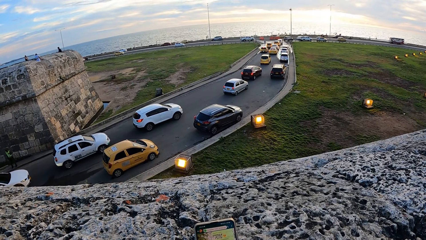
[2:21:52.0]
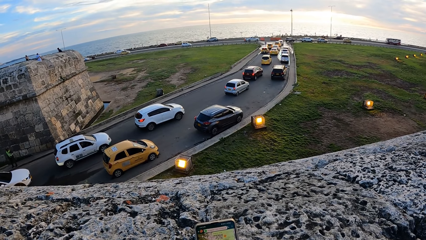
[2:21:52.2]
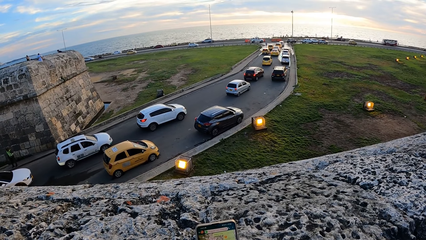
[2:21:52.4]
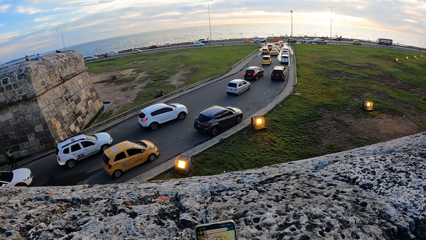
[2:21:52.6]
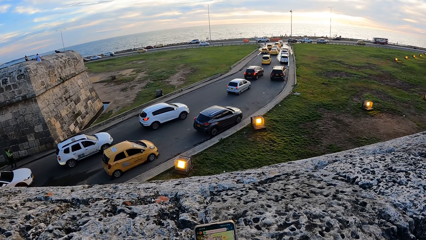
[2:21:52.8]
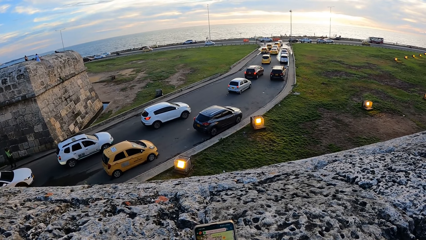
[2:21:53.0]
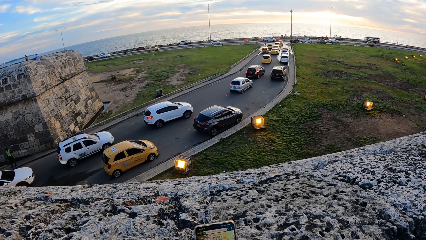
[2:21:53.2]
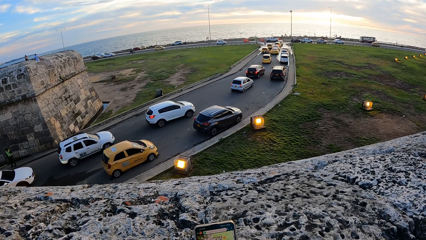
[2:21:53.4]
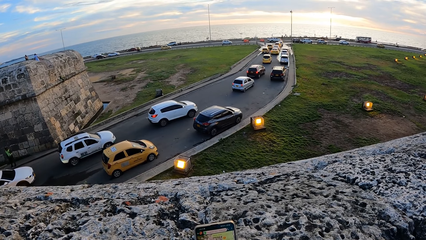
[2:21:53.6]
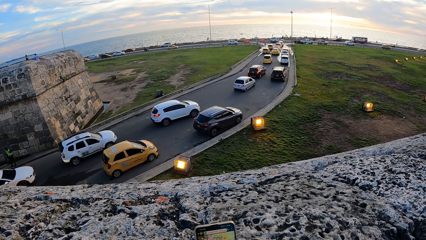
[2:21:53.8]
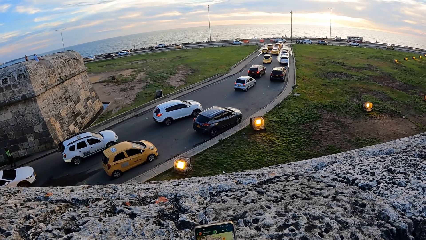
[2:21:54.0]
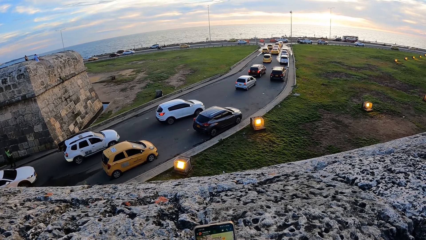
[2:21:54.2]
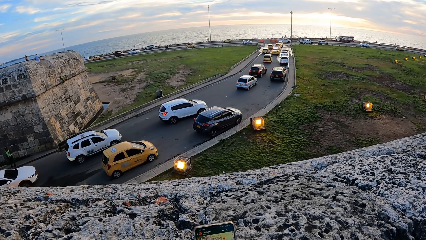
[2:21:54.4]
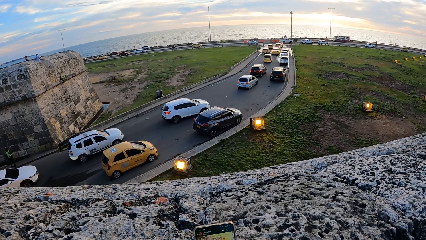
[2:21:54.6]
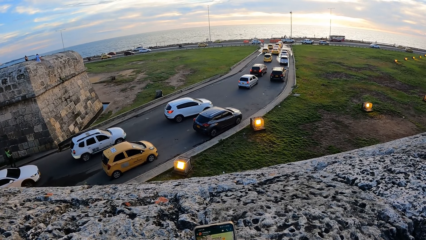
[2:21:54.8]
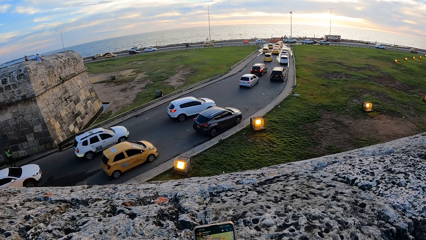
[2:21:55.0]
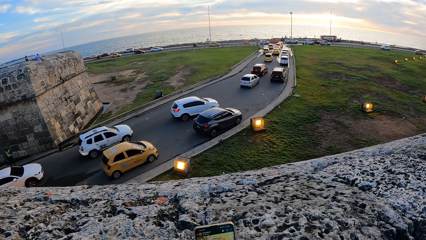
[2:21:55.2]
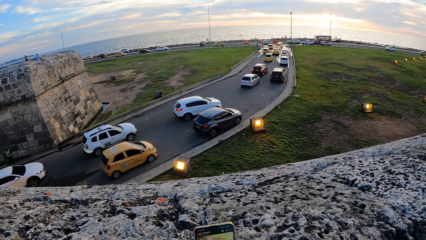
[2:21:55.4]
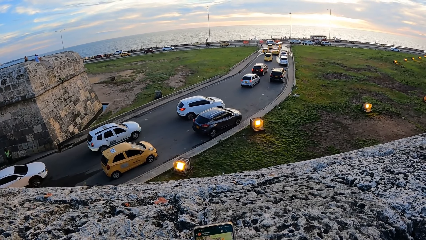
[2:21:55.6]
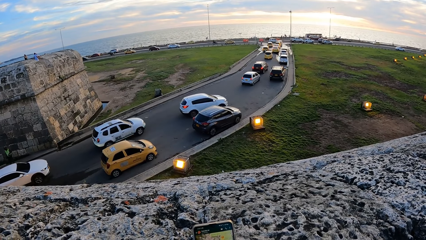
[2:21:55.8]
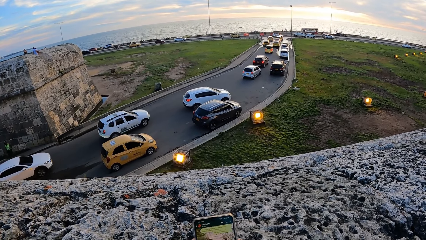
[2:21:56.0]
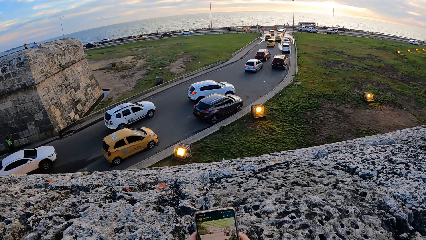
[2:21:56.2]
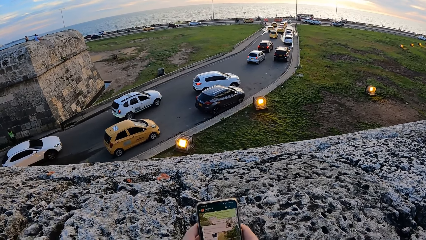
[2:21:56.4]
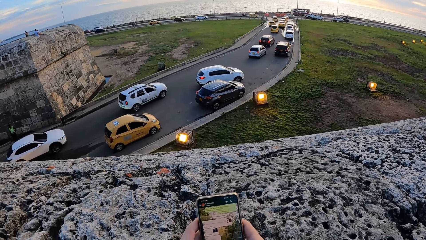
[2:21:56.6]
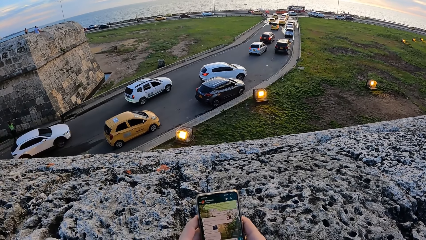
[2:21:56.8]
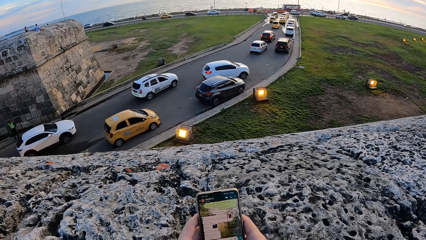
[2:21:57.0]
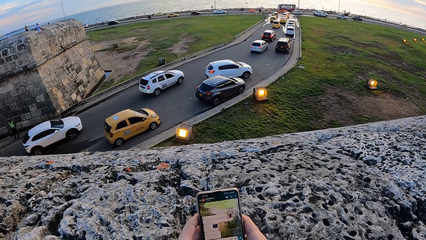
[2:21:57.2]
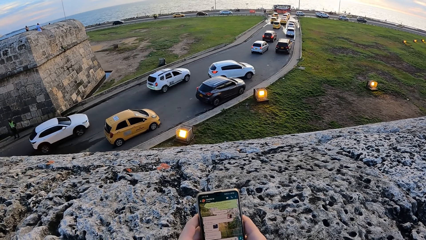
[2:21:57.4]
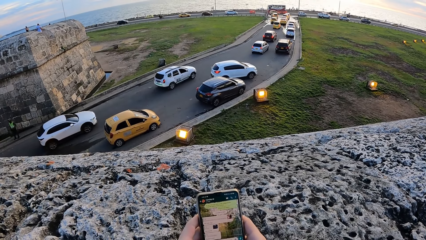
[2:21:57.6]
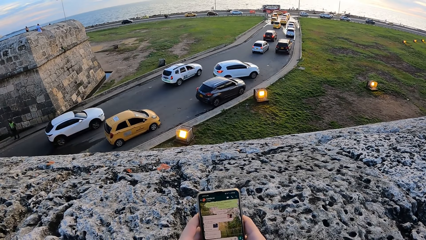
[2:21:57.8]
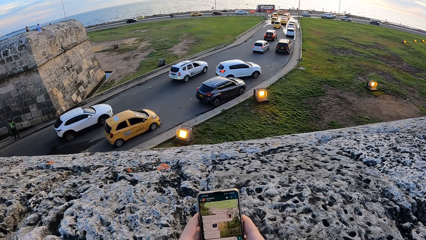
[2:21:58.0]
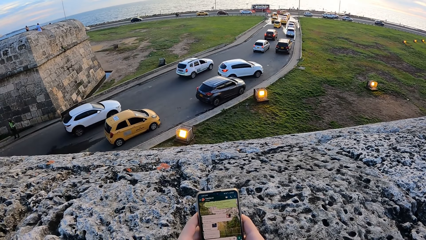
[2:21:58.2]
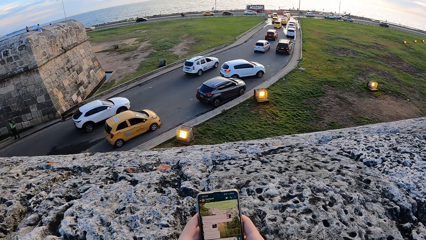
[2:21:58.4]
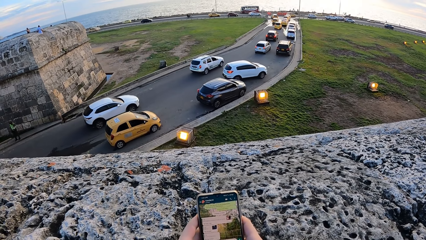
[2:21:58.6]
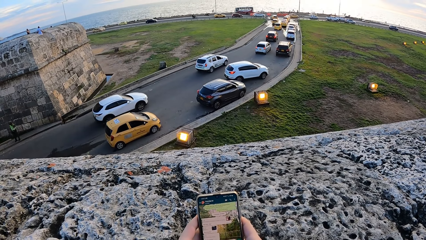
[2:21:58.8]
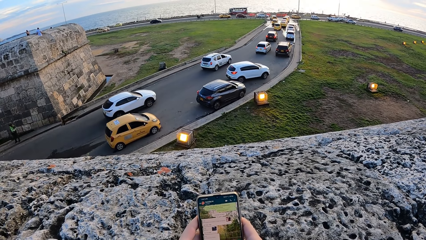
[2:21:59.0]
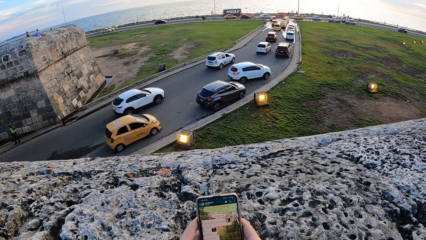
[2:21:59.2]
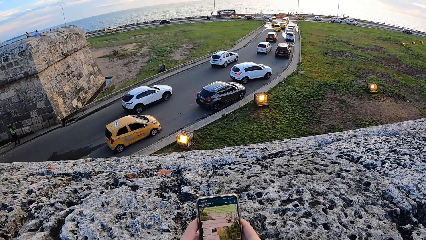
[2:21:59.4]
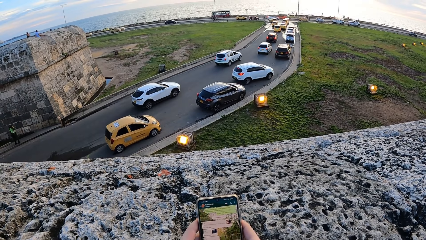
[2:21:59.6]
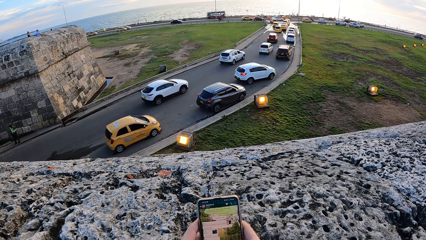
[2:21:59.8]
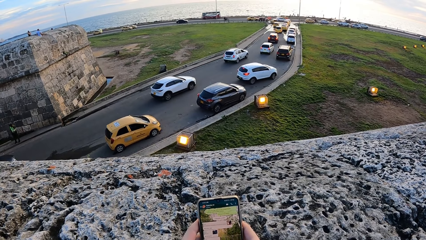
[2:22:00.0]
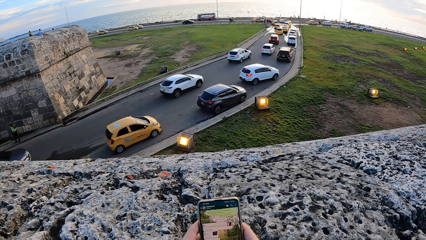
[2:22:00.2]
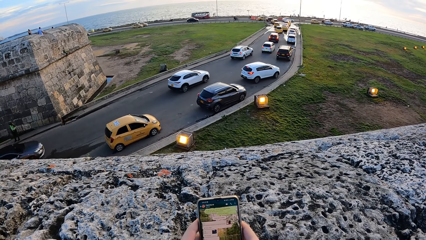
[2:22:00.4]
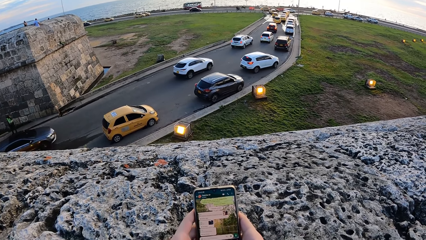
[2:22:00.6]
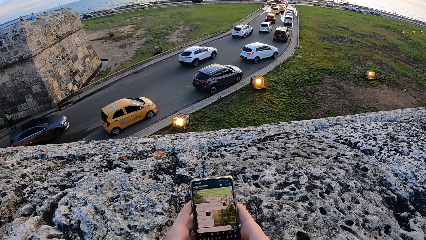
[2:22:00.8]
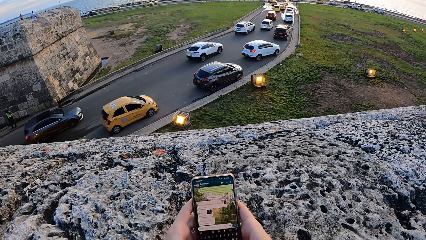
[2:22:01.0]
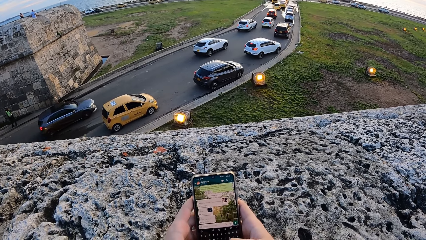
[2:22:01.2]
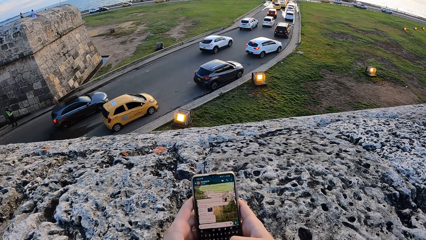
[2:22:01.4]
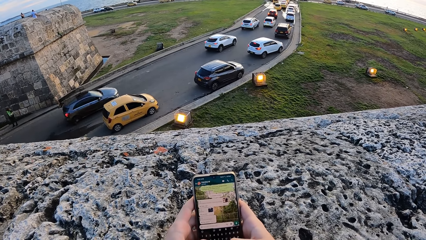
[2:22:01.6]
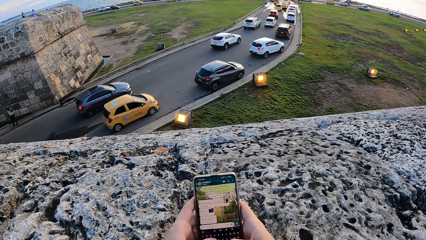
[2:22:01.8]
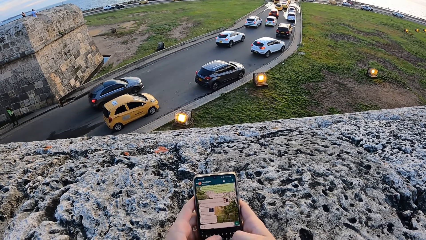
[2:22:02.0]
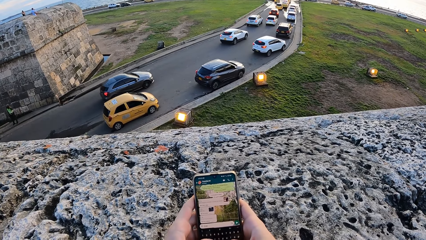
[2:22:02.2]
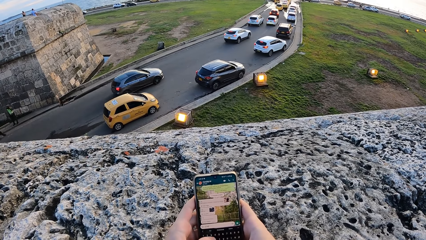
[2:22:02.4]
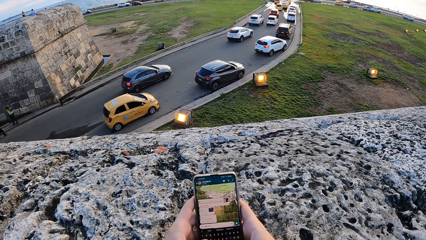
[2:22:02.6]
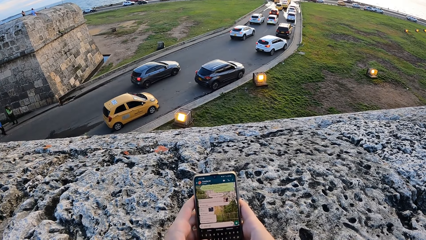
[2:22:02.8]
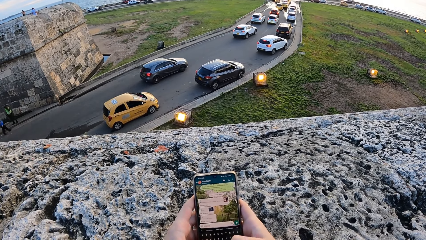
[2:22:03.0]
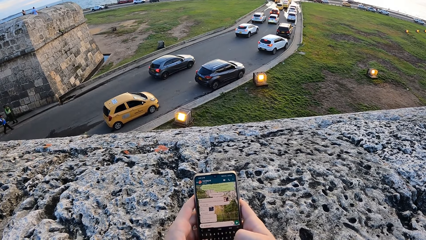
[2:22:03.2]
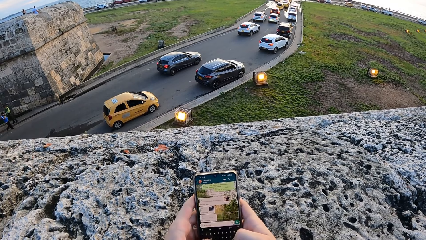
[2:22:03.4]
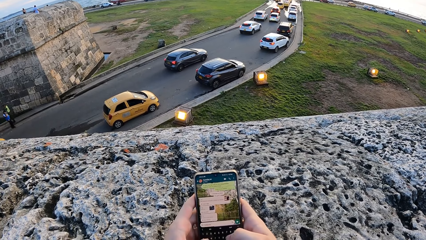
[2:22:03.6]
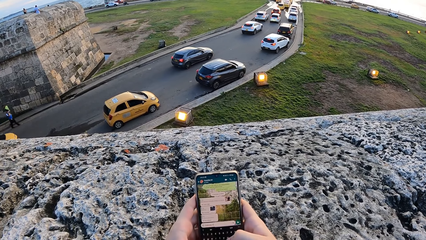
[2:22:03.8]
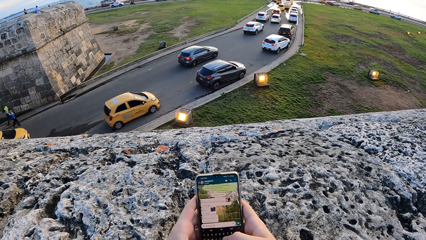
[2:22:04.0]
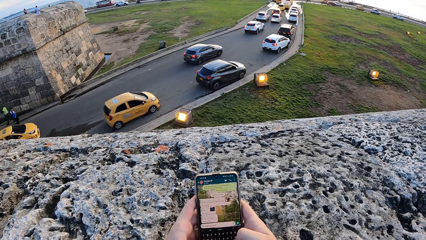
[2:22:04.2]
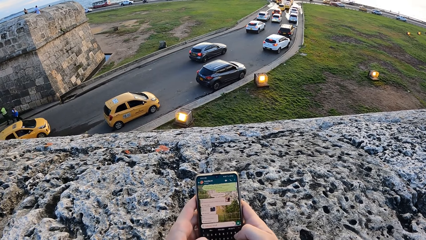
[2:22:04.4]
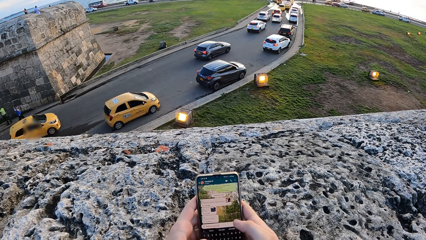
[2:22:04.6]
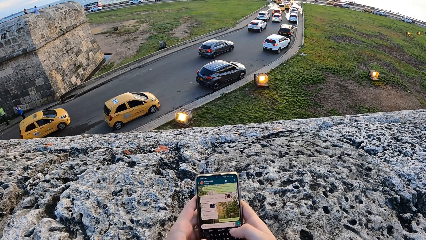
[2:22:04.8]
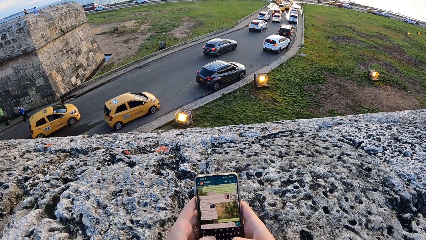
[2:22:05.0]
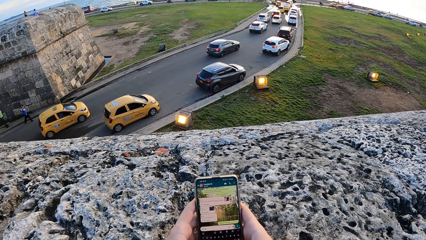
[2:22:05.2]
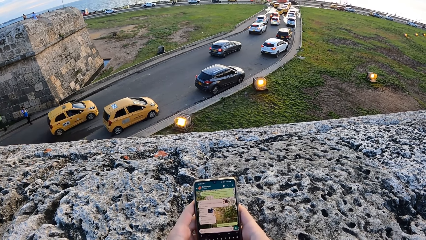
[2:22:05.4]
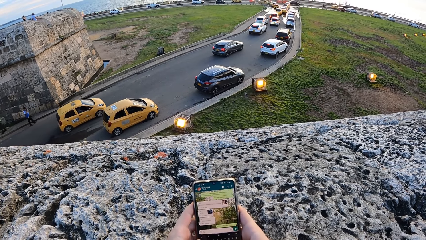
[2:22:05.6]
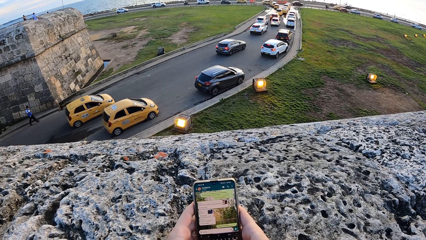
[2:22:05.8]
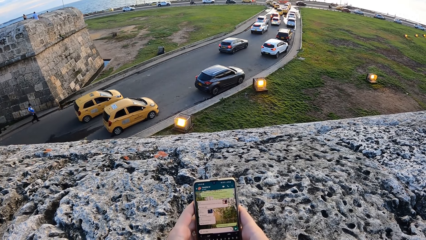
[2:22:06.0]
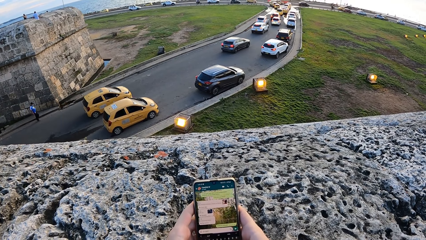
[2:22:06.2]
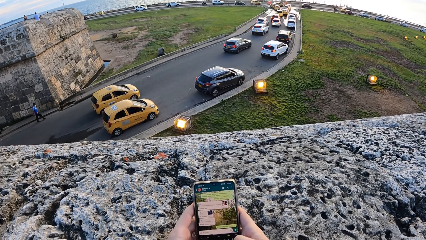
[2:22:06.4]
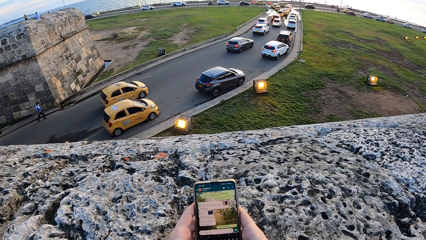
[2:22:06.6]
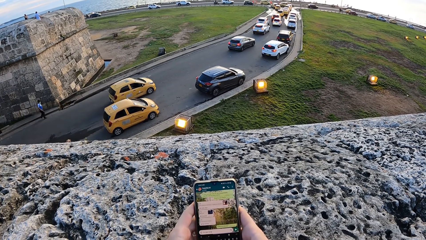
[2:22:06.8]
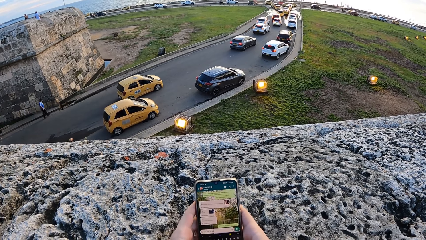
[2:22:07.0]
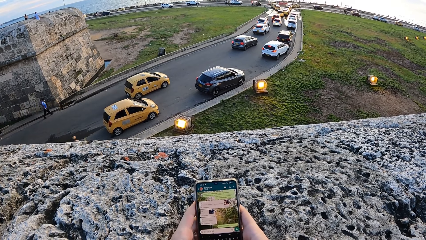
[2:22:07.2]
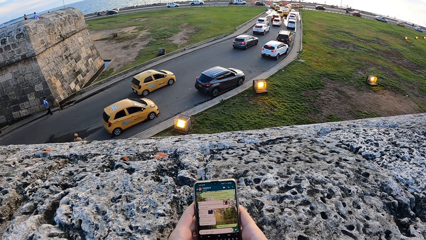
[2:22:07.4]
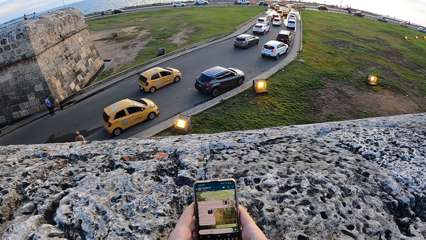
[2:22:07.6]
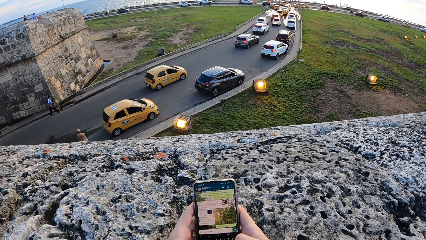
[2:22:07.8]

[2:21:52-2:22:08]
The camera wearer looks around the road. She touches the phone with her hands.
